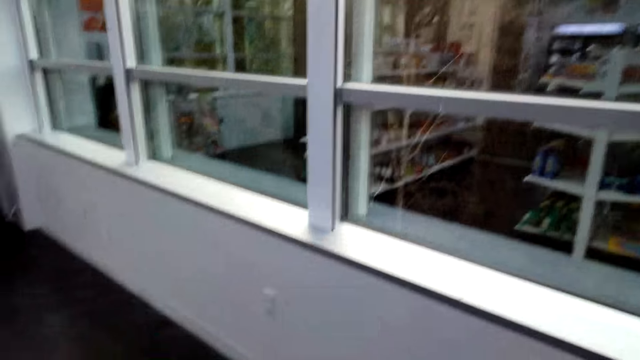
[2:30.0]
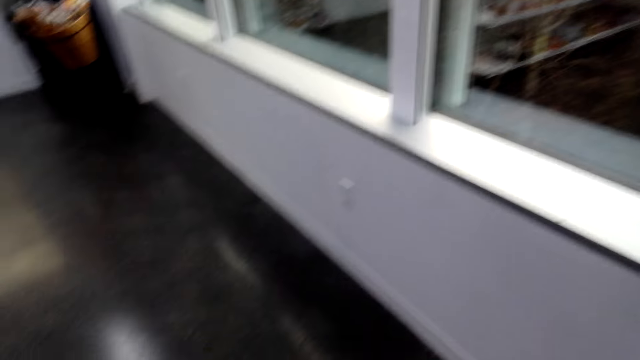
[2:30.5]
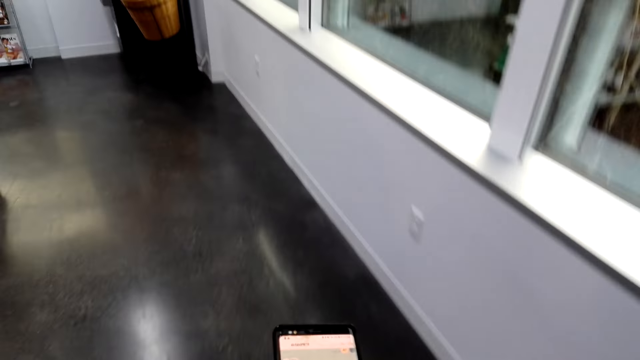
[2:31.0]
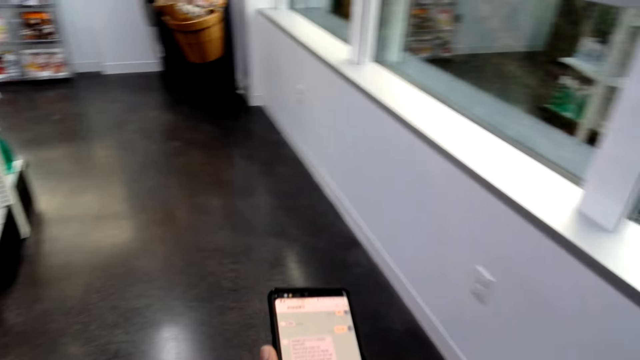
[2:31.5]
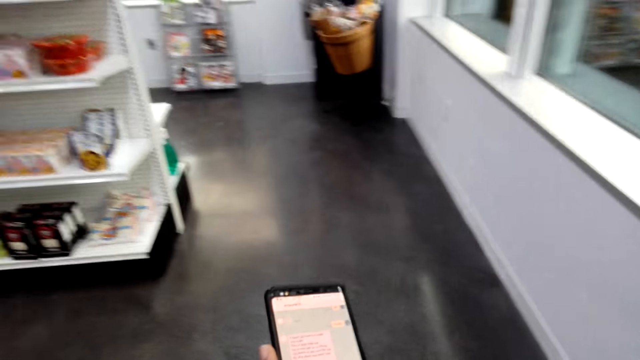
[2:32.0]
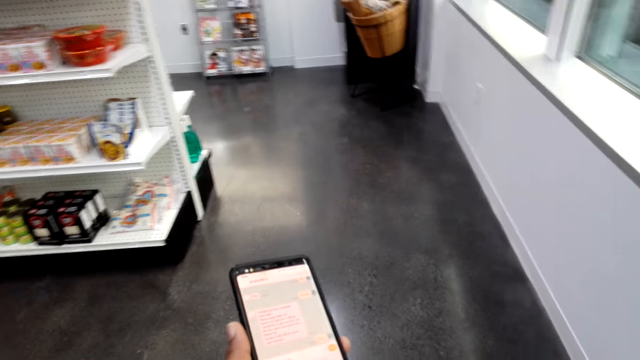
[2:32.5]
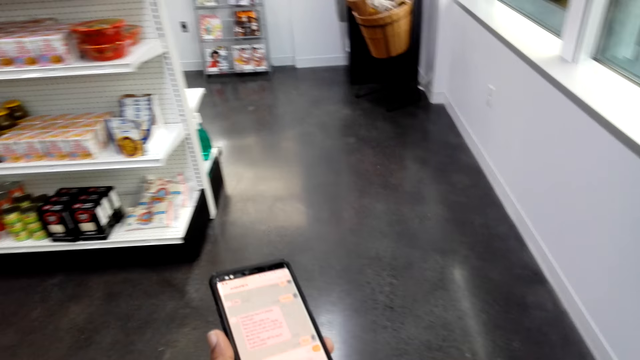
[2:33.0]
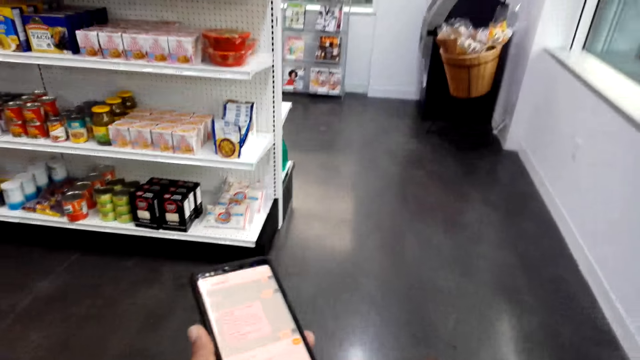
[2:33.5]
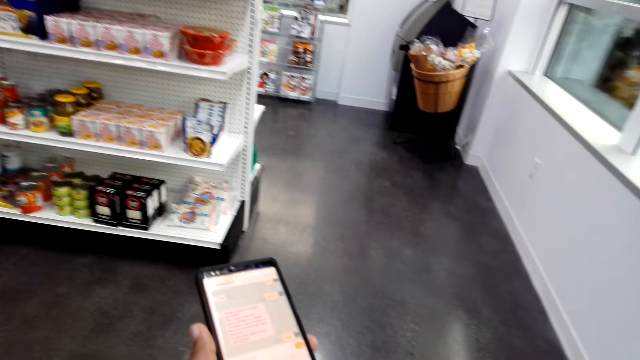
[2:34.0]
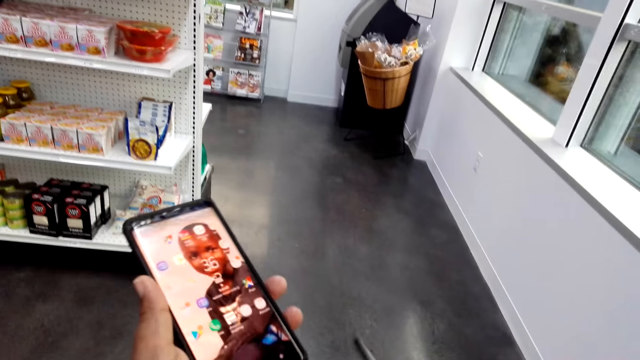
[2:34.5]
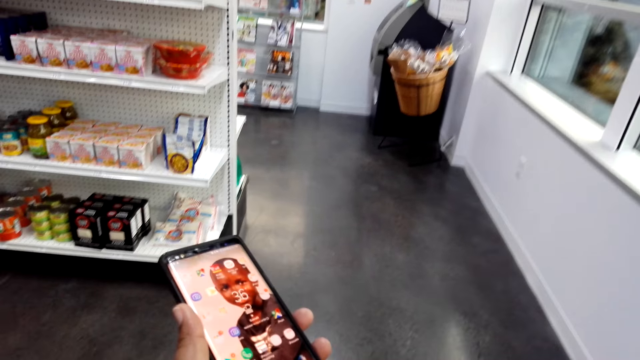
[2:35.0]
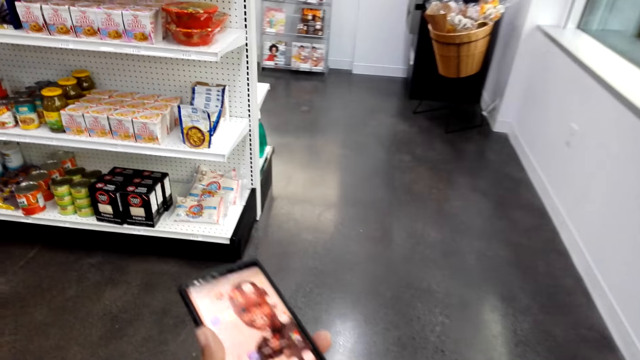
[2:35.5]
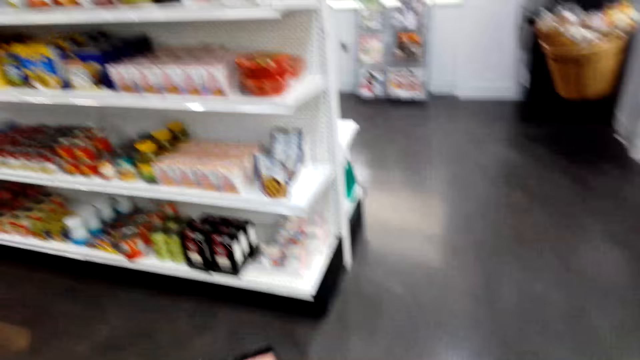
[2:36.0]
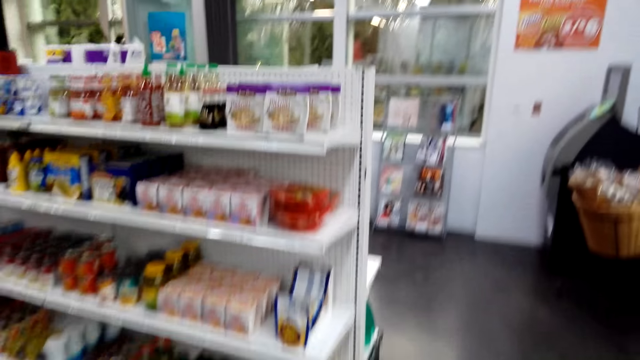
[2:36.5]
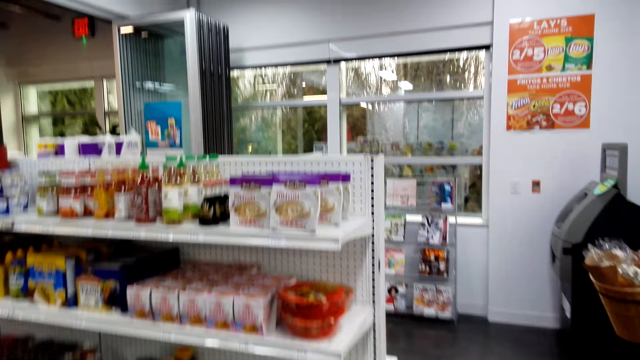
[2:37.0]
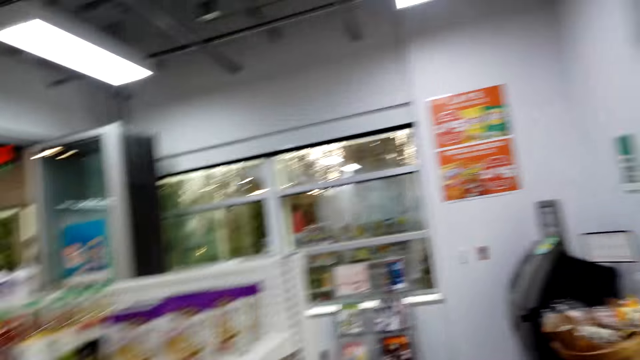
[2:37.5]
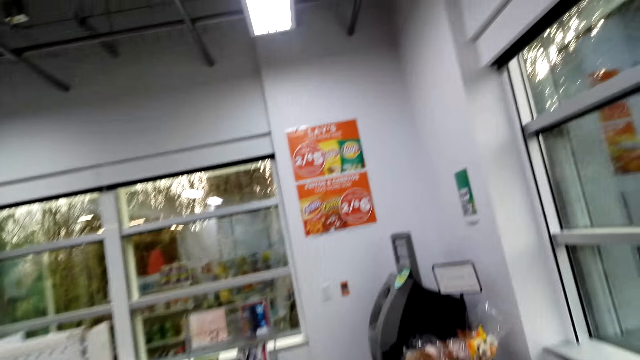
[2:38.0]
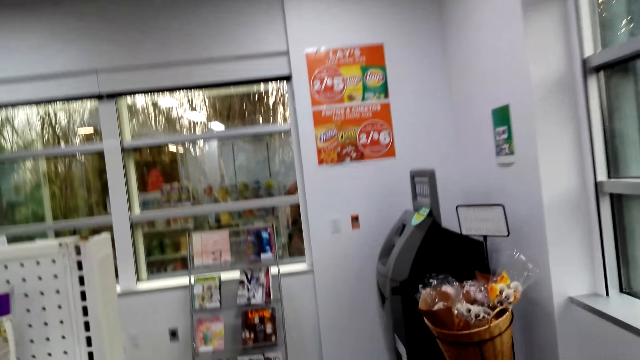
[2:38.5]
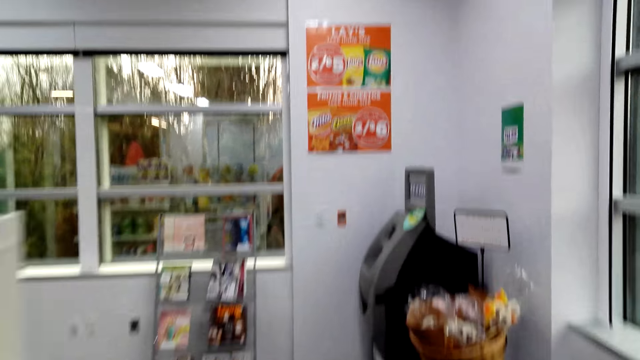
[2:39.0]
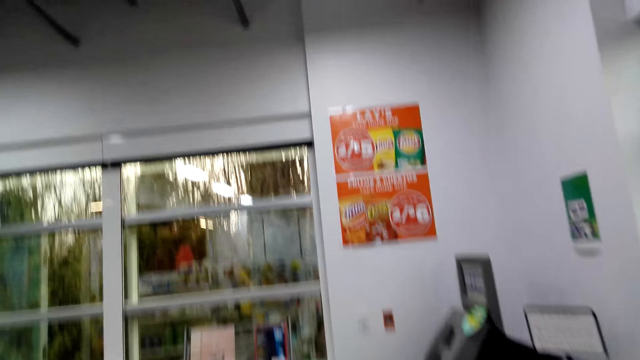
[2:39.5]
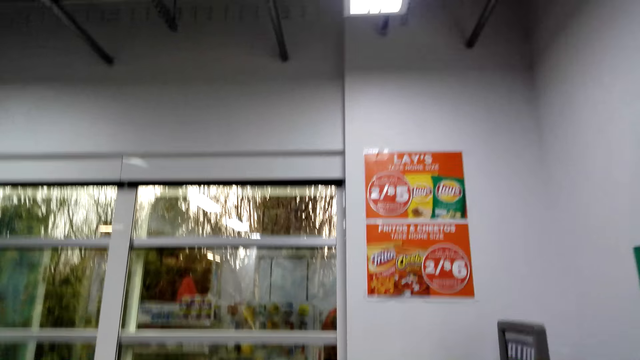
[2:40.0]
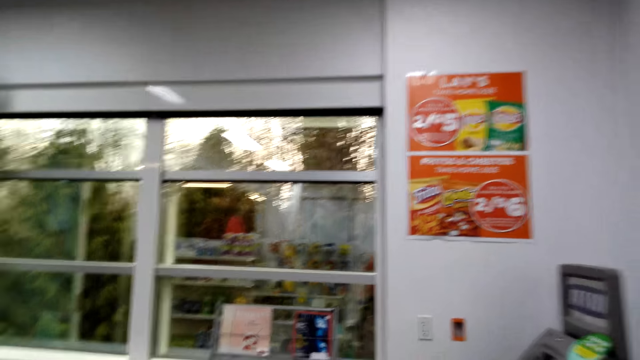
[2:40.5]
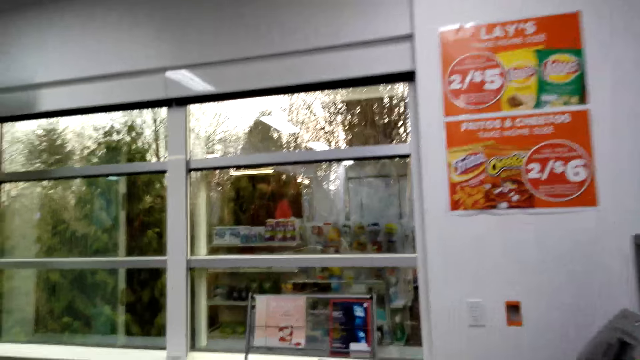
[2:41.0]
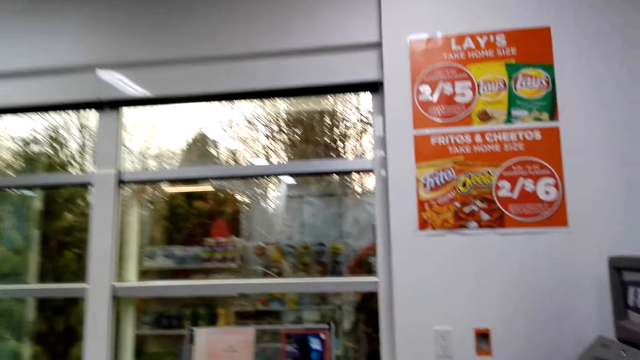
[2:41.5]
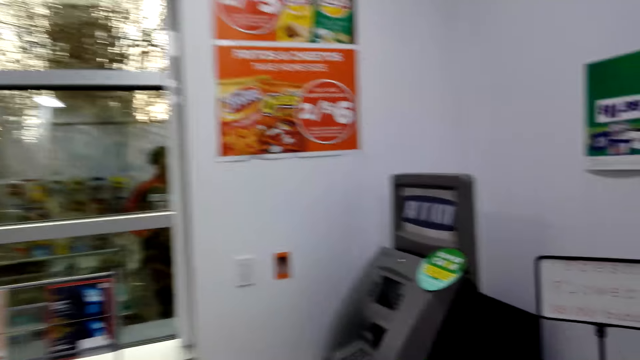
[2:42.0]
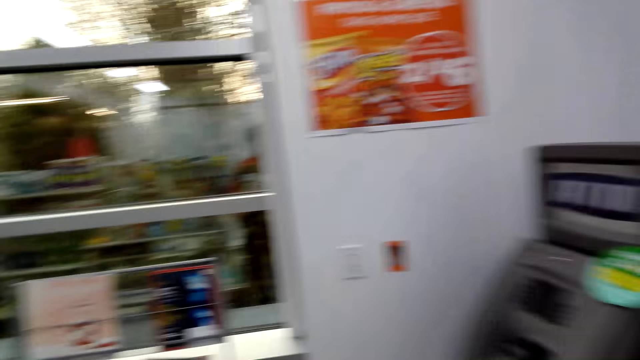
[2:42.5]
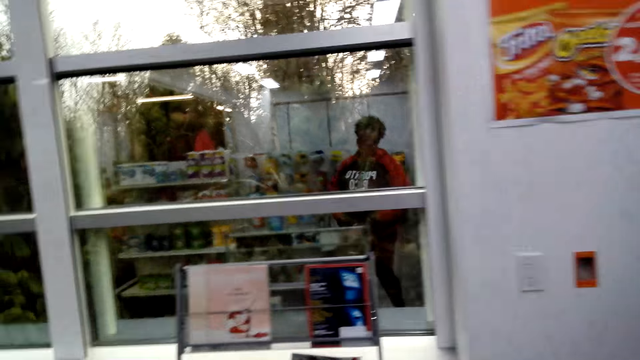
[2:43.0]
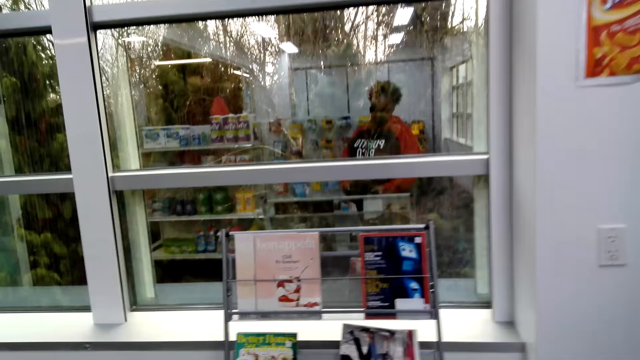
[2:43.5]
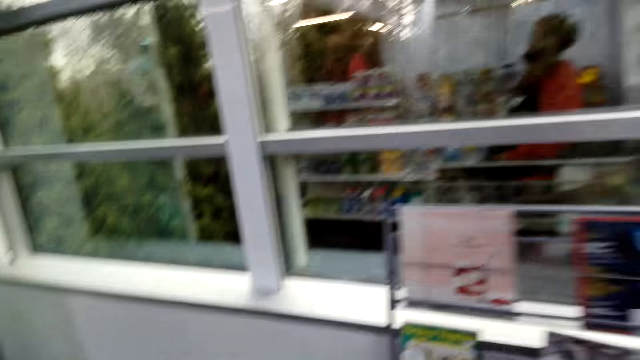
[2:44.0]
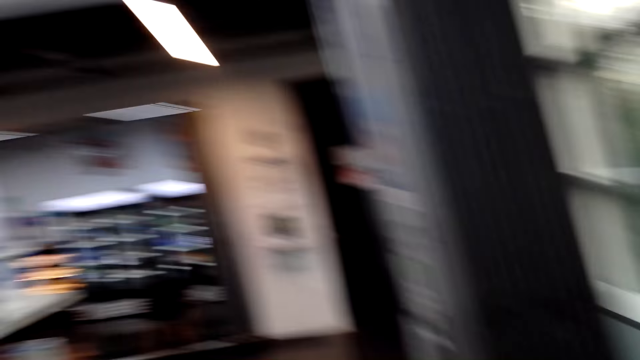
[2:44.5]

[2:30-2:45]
The camera wearer walks in the supermarket. They put the phone downwards. They operate the phone. They walk in the supermarket. They walk.

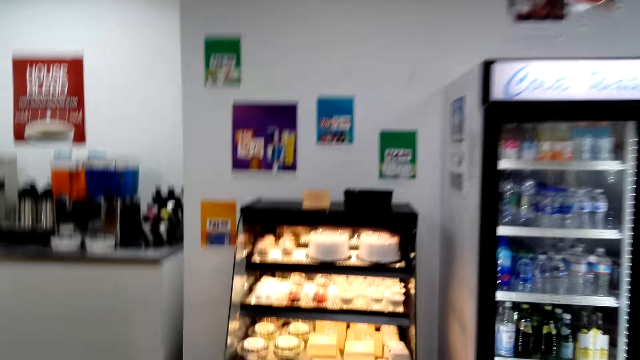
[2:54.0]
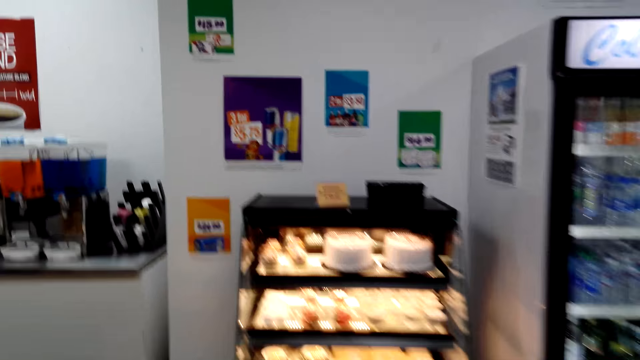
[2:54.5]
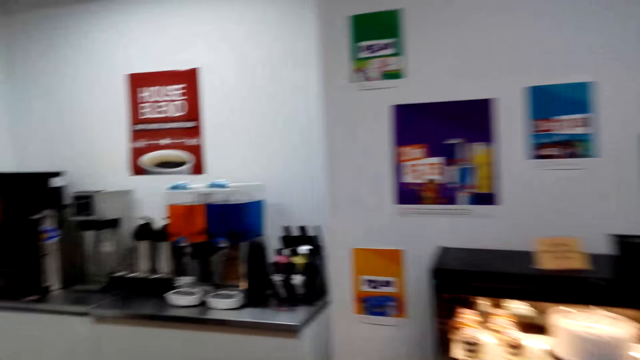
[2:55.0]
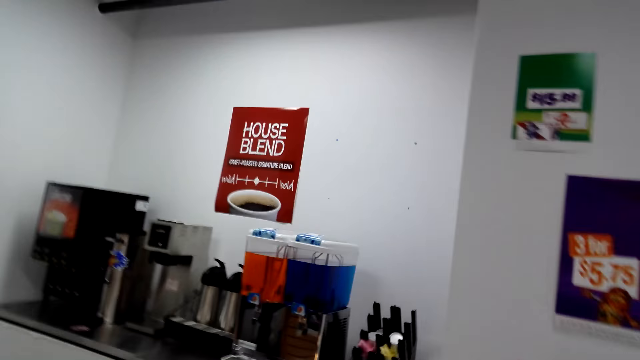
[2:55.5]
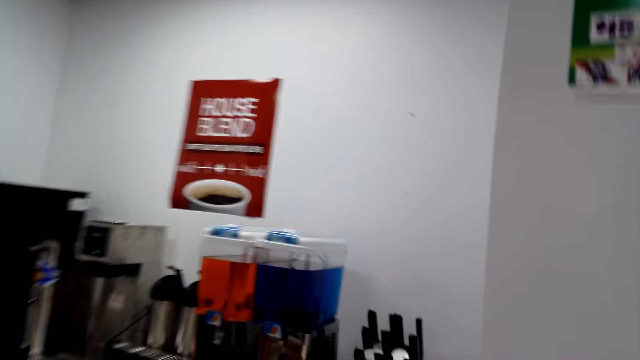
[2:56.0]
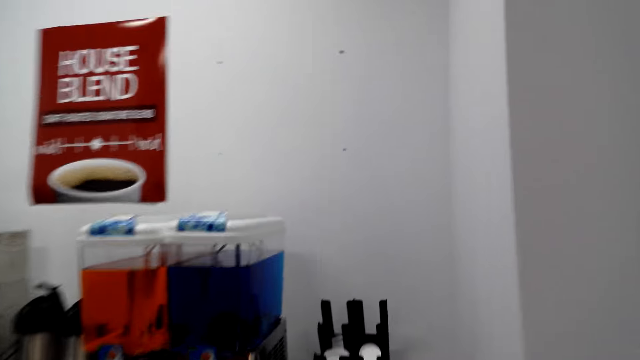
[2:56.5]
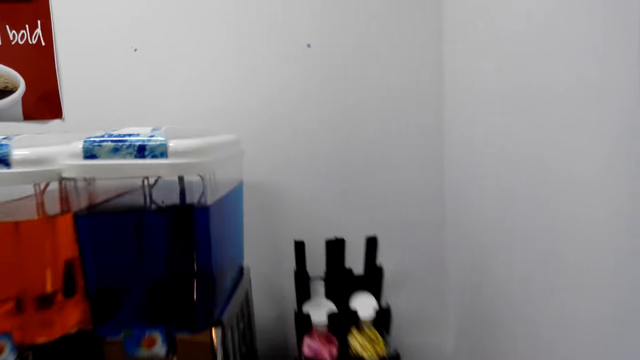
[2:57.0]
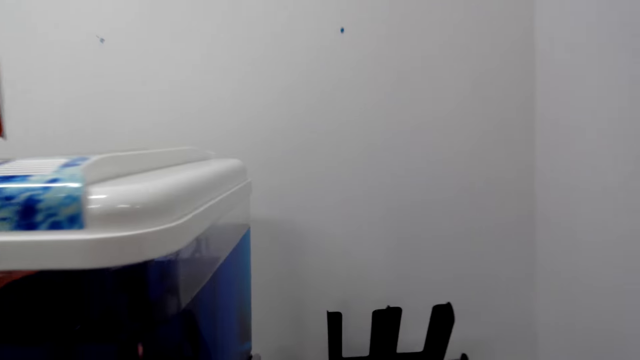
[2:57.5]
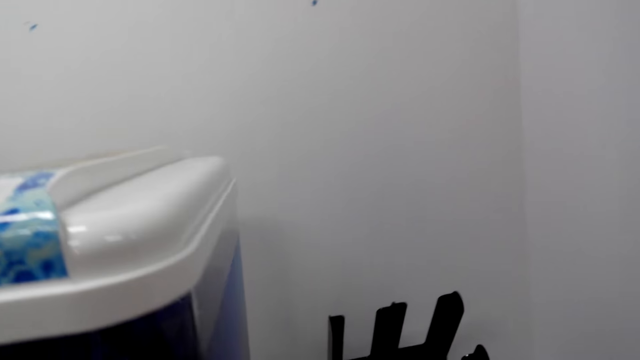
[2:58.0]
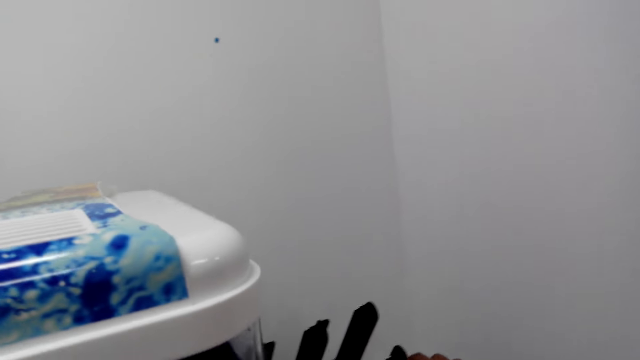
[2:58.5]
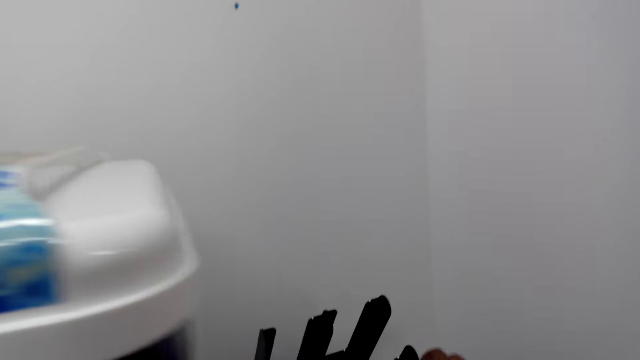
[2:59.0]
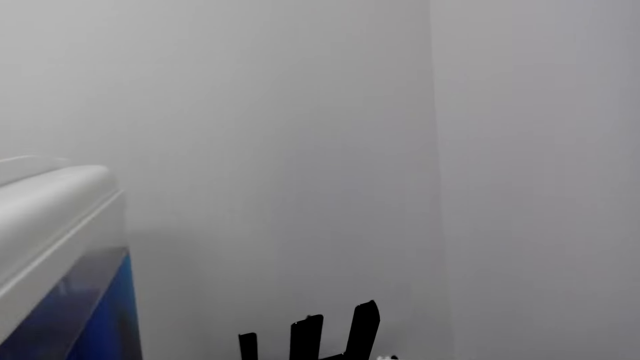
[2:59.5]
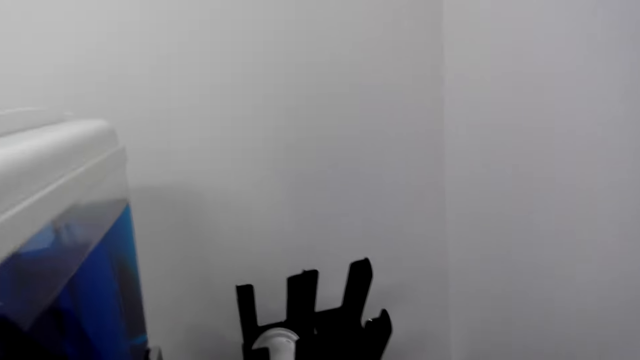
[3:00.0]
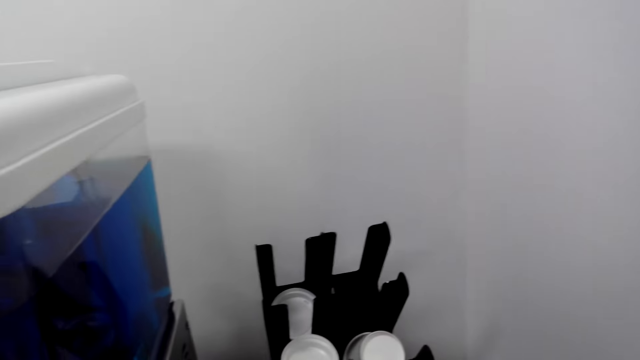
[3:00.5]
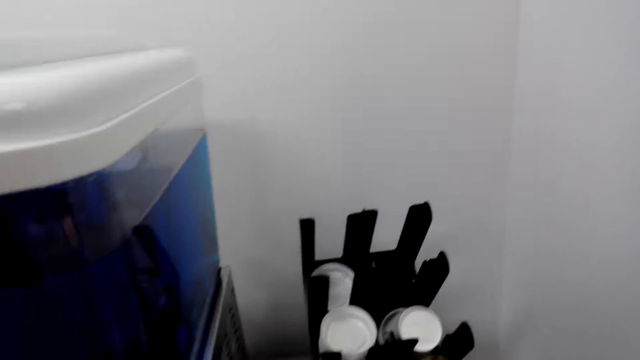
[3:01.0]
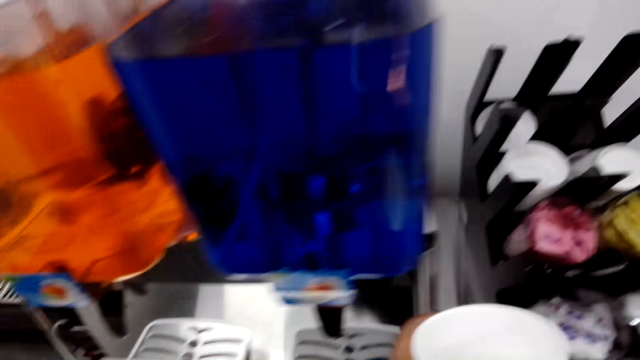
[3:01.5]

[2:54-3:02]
The camera wearer picks up tumblers.
